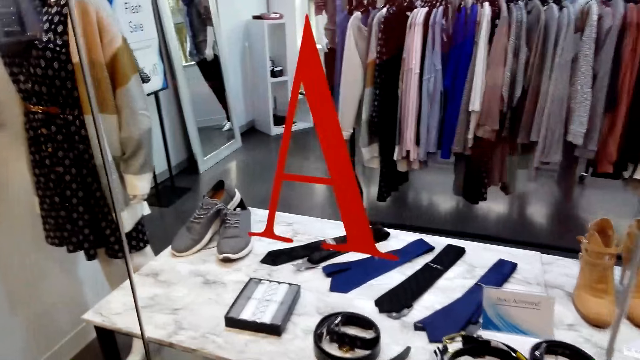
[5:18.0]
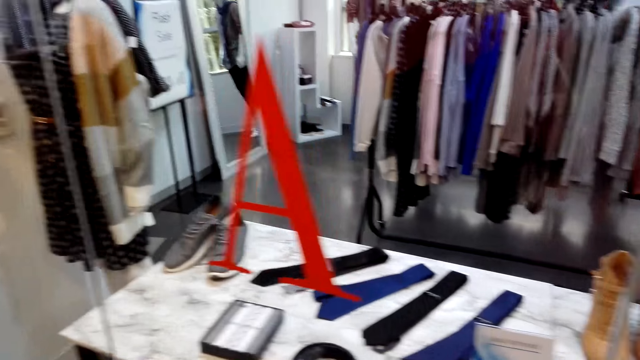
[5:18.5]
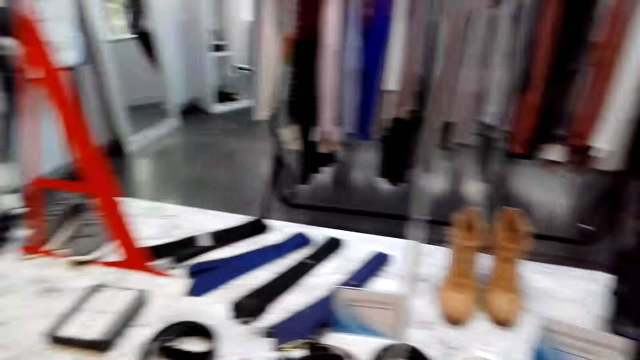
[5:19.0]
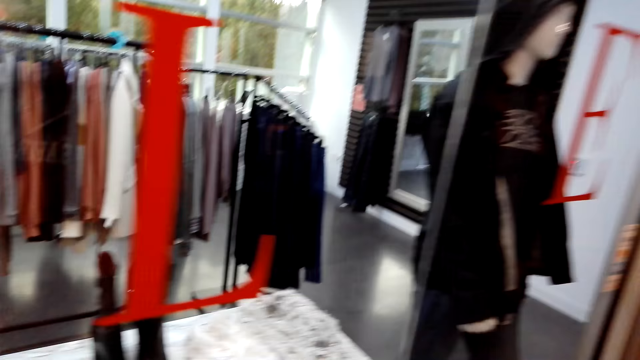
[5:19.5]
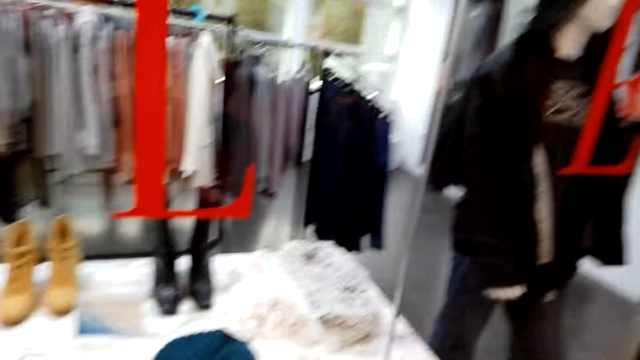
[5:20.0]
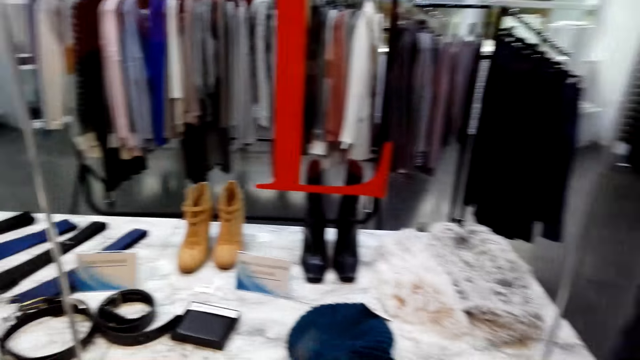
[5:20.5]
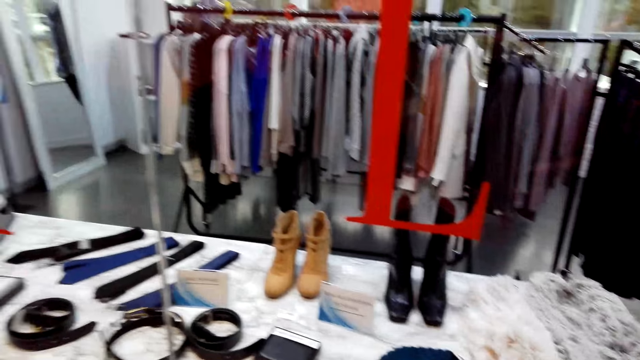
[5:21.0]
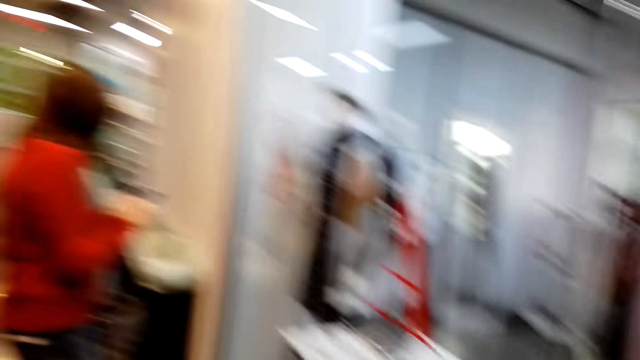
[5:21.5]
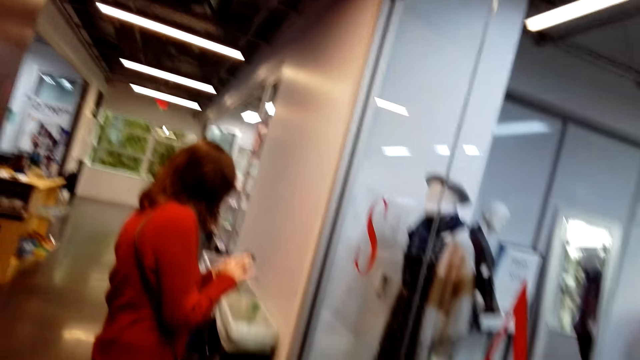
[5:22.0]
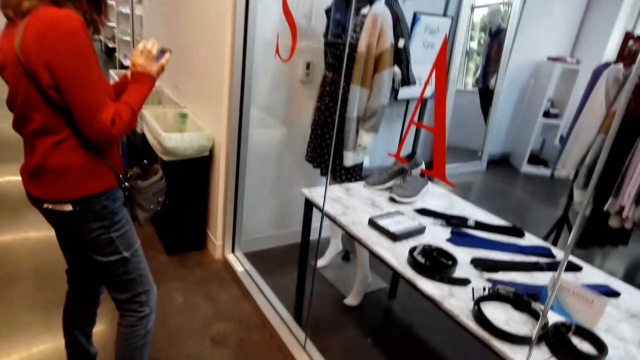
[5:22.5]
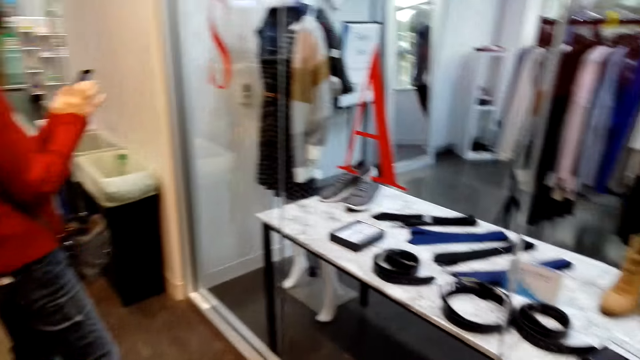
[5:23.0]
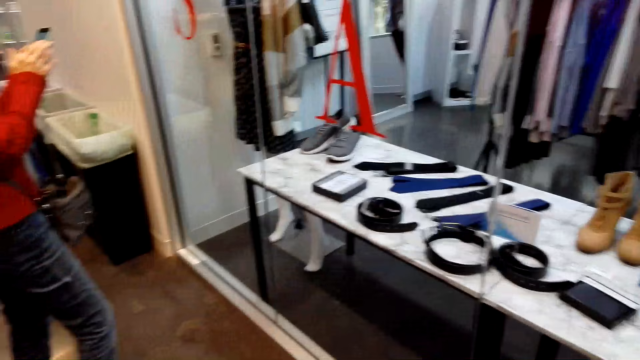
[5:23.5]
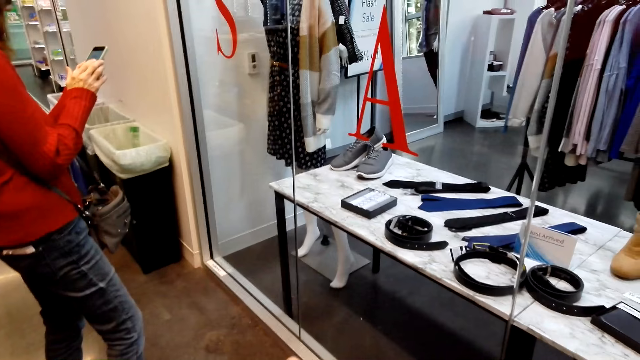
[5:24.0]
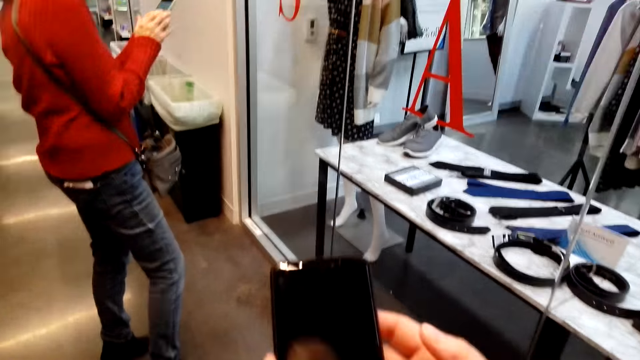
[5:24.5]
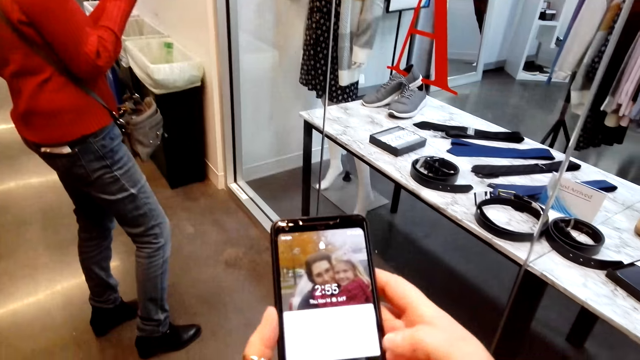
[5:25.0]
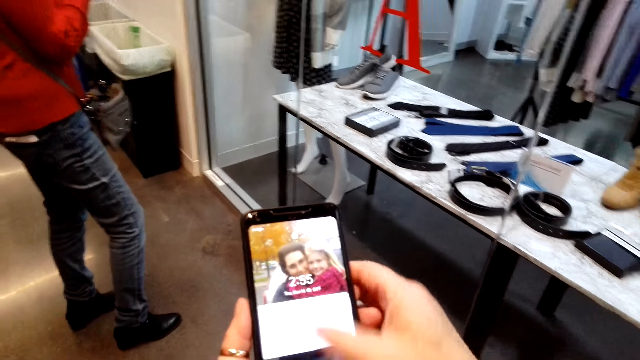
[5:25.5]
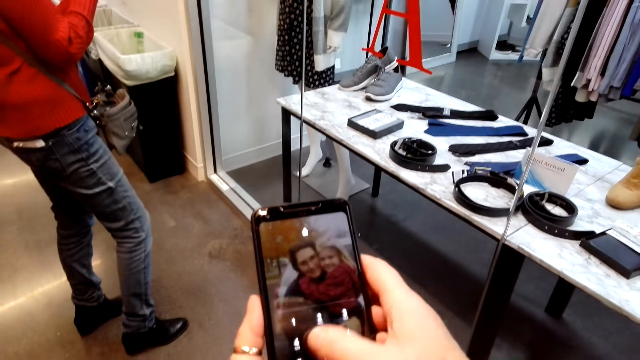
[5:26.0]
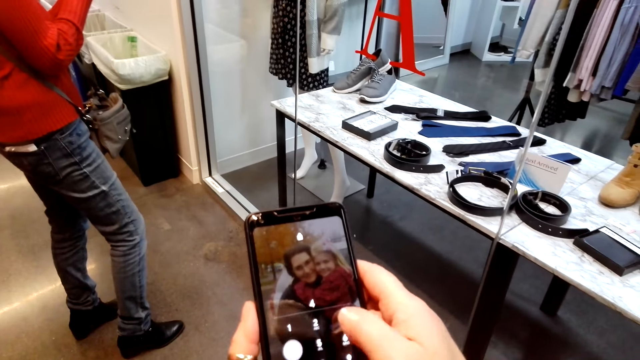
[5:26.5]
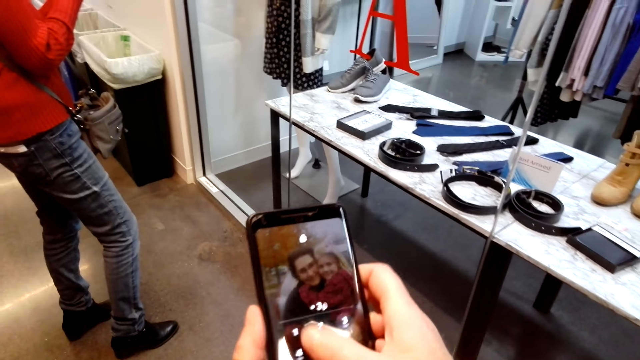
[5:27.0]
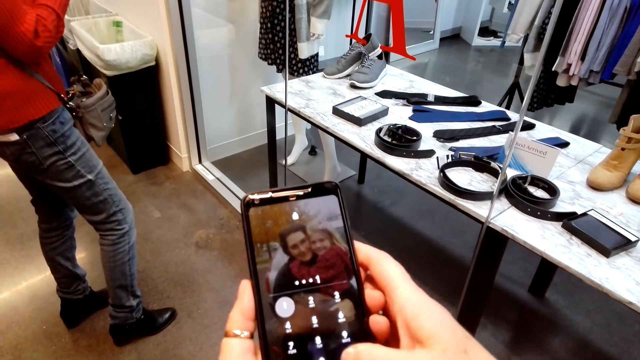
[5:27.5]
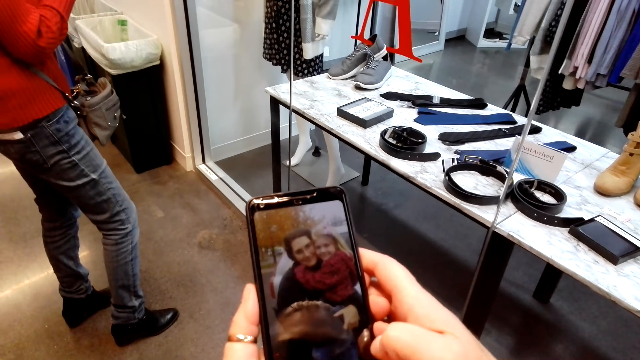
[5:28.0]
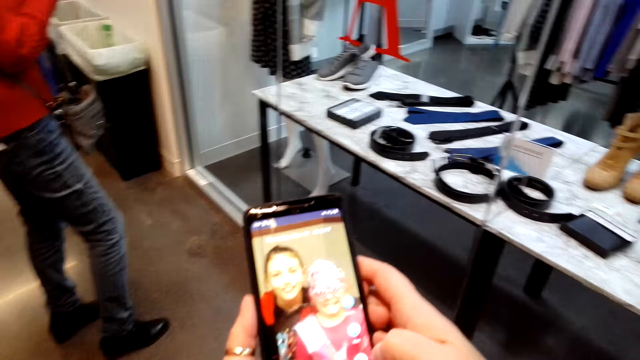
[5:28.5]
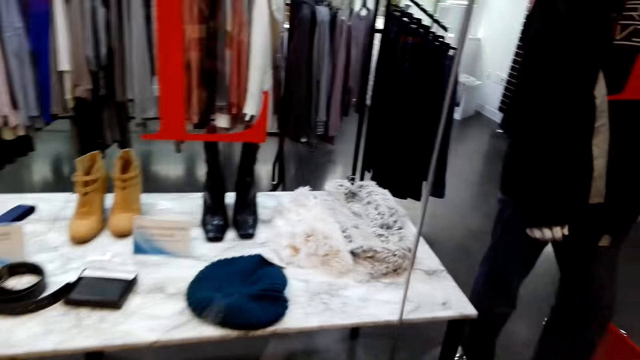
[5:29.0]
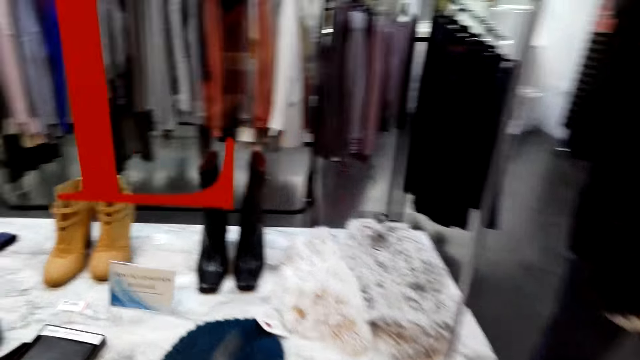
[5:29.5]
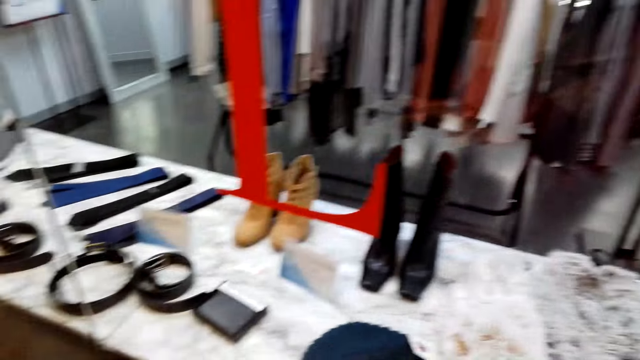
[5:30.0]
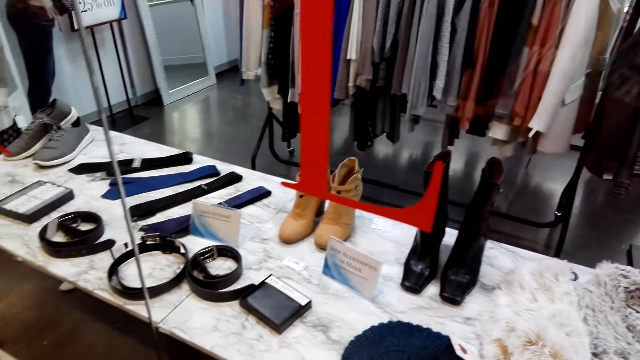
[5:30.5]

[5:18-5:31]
The camera wearer looks at items in the store. The lady scrolls the phone. The camera wearer speaks to the lady. The lady holds her phone and uses her phone. The camera wearer holds her phone and uses her phone. They speak to the lady. They look around.

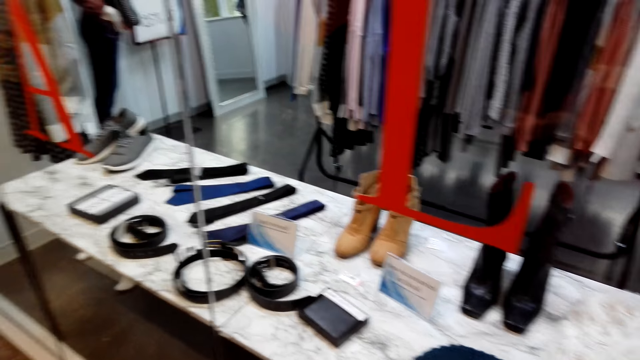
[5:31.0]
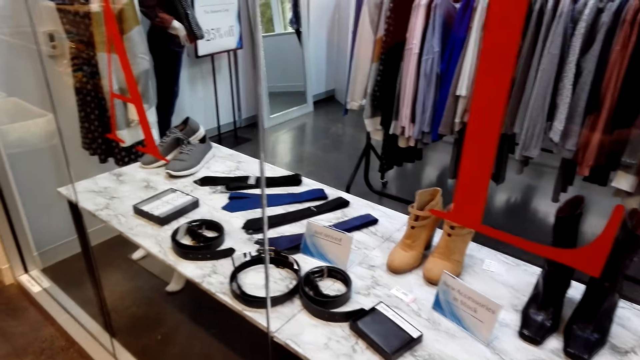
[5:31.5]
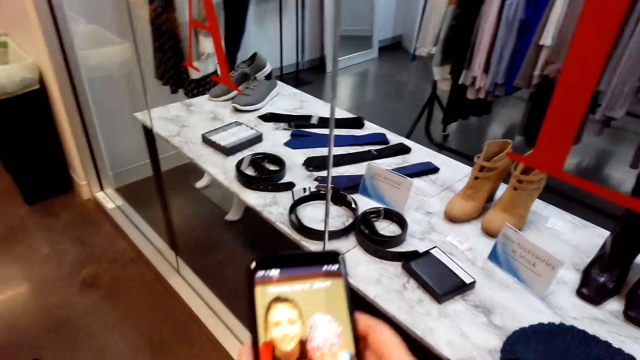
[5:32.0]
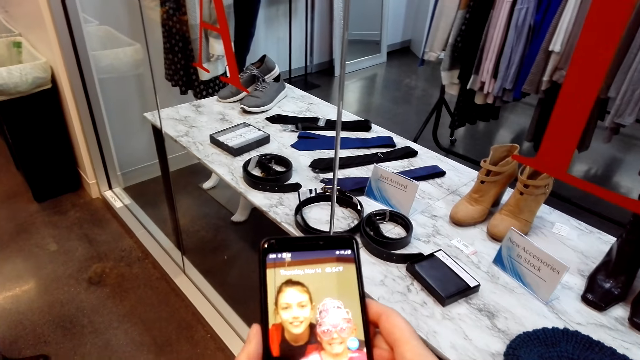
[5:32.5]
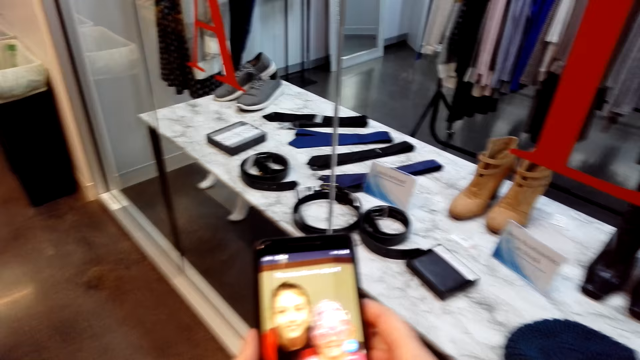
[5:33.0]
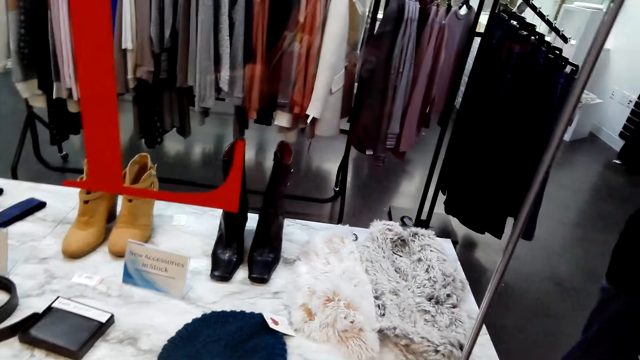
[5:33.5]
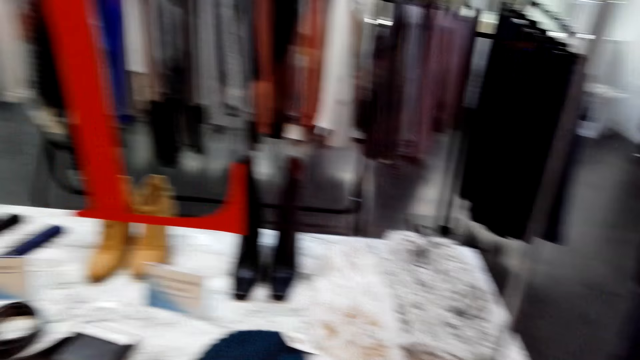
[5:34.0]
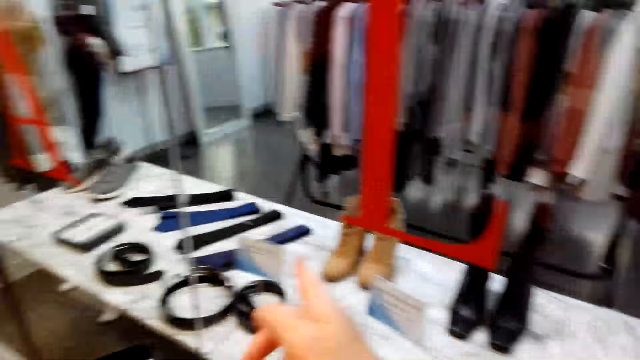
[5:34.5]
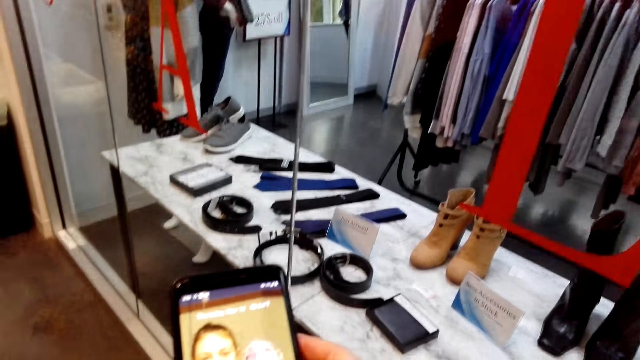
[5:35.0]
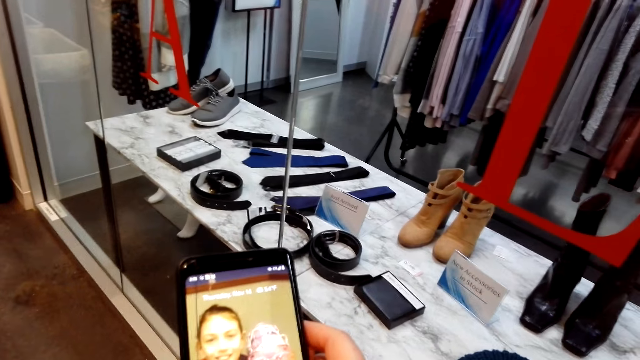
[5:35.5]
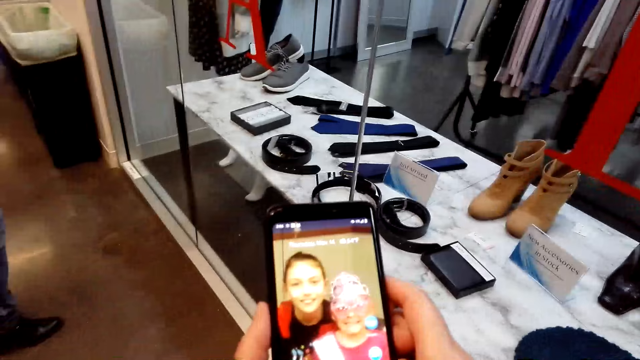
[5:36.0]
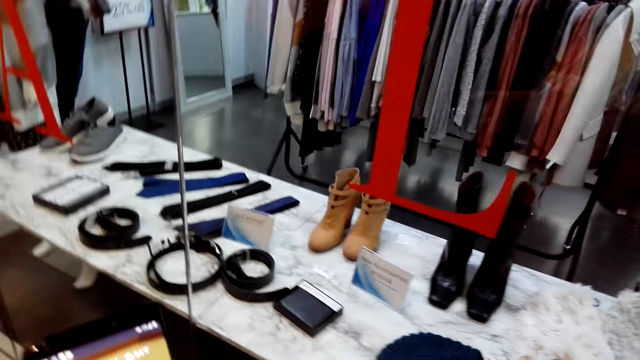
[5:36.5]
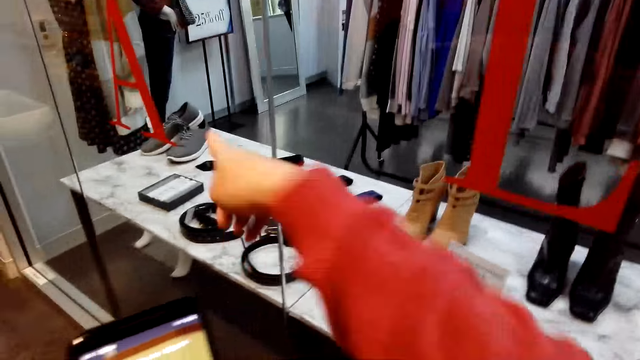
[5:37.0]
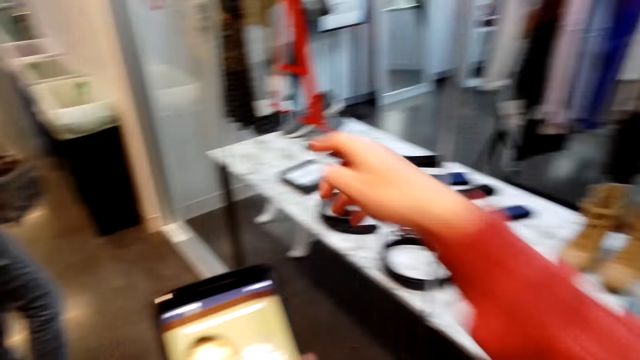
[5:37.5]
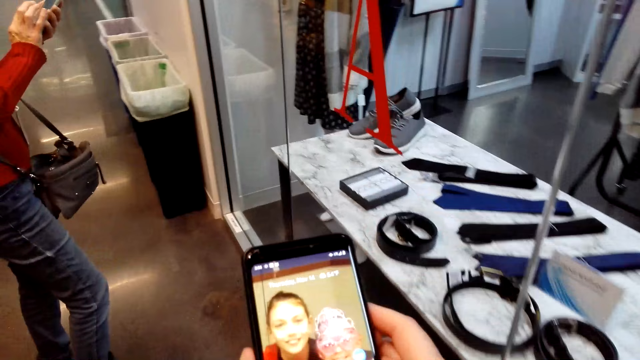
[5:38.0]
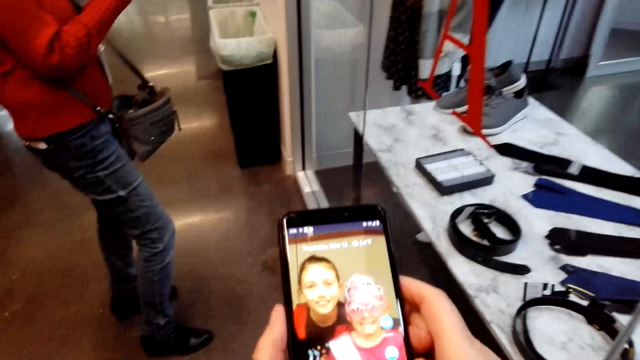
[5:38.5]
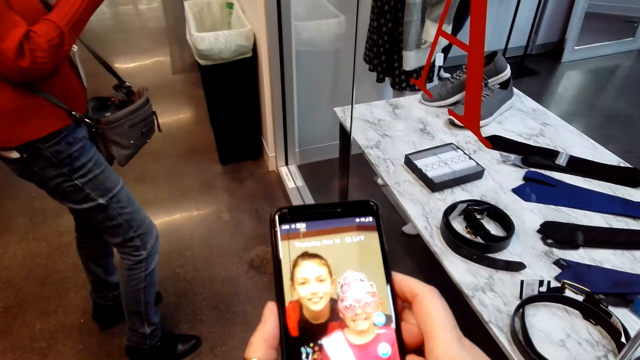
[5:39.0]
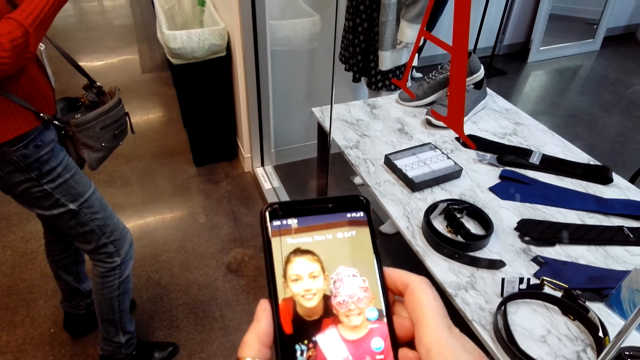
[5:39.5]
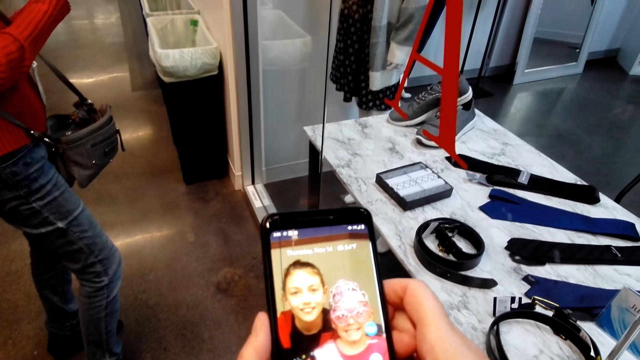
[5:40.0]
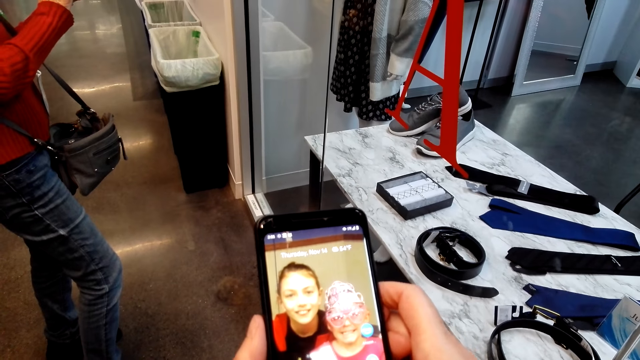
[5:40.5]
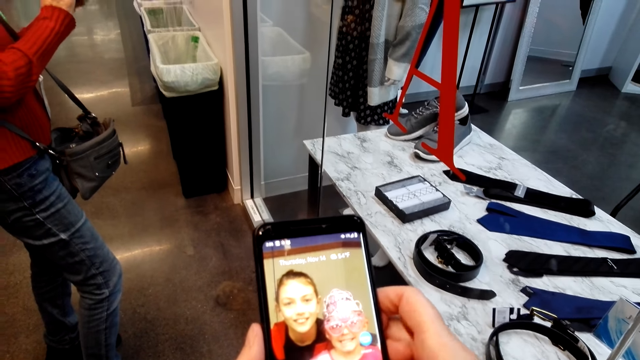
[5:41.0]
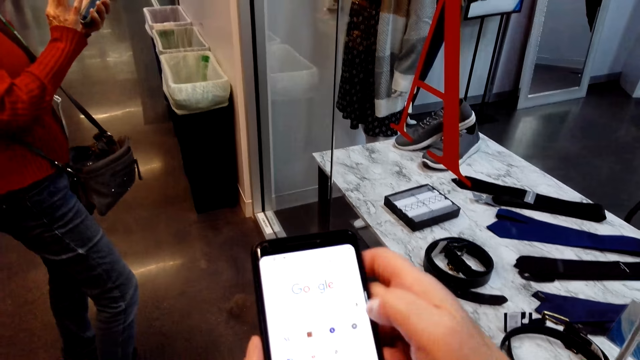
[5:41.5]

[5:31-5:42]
The camera wearer scrolls the phone. They look around. They scroll the phone. They point at an item in the store. They stare at the phone.
